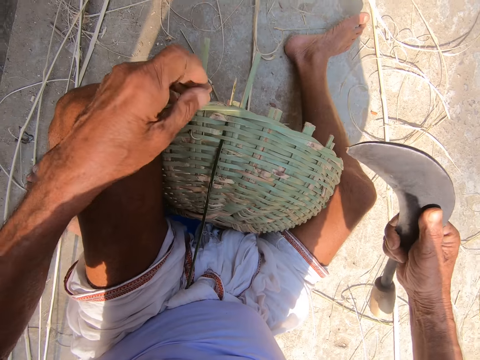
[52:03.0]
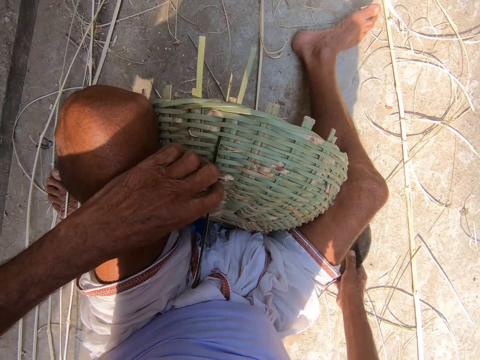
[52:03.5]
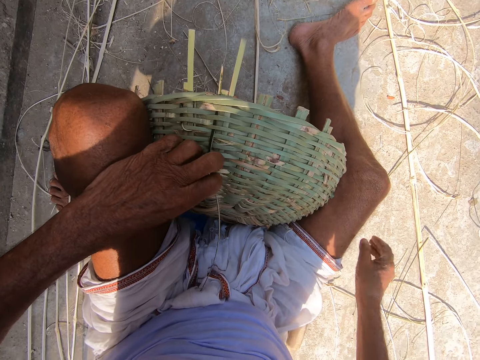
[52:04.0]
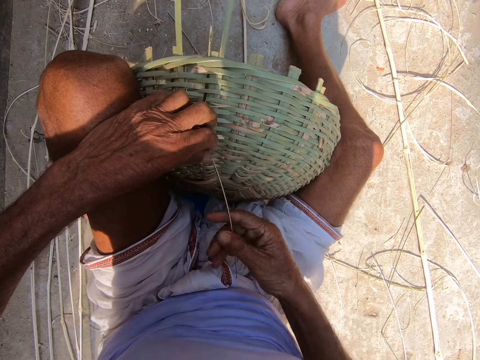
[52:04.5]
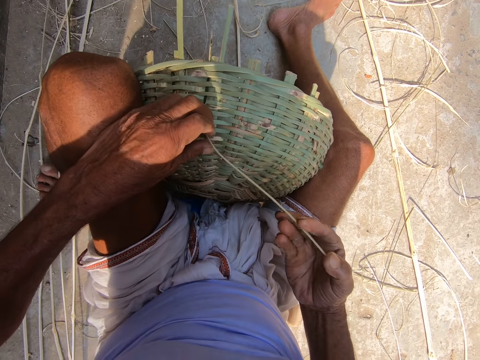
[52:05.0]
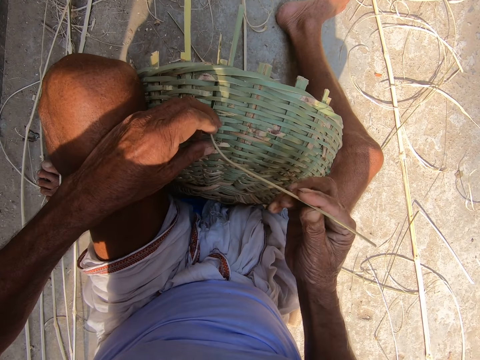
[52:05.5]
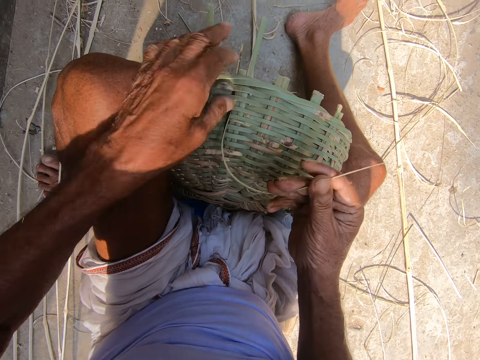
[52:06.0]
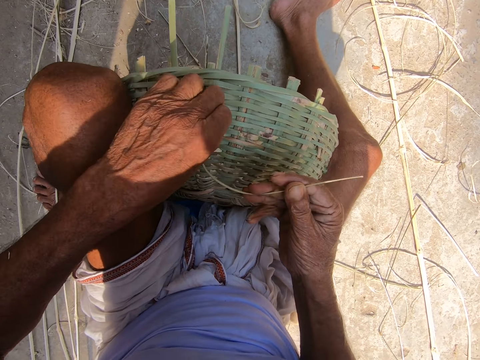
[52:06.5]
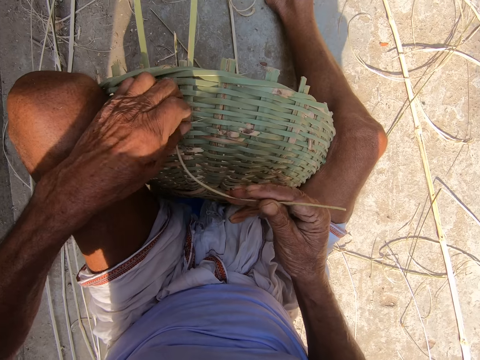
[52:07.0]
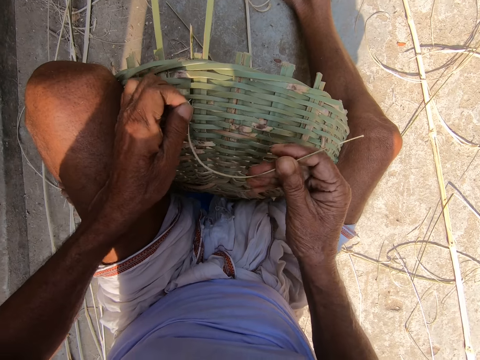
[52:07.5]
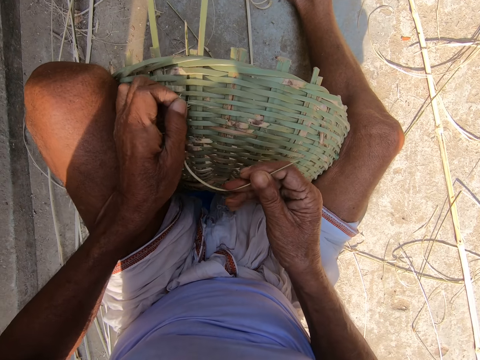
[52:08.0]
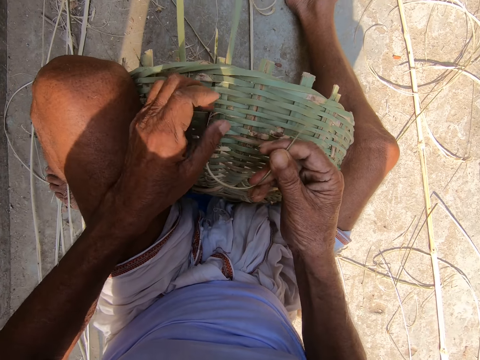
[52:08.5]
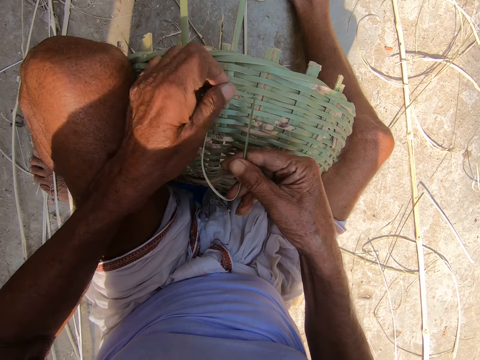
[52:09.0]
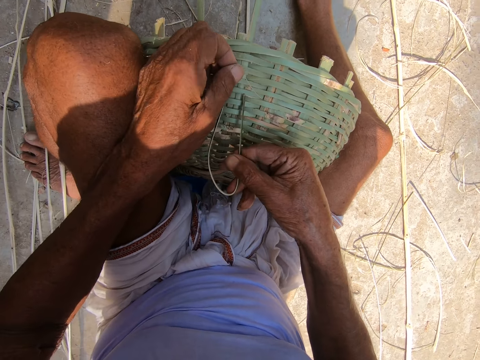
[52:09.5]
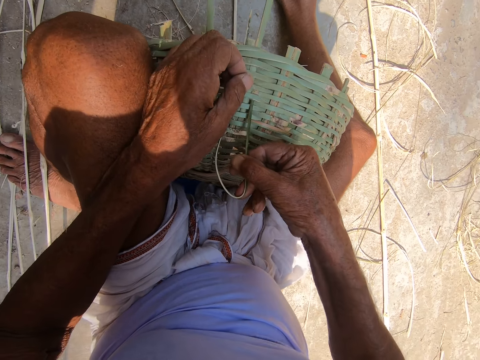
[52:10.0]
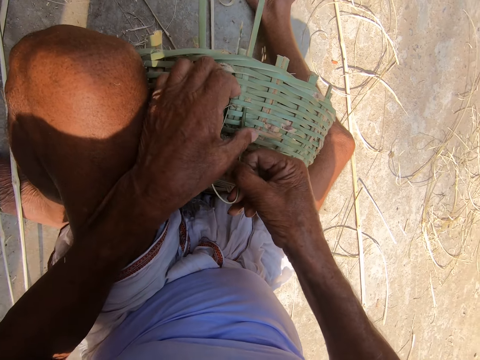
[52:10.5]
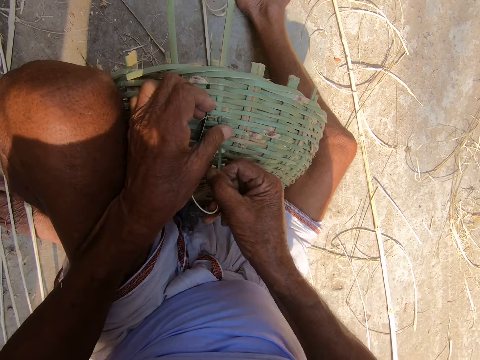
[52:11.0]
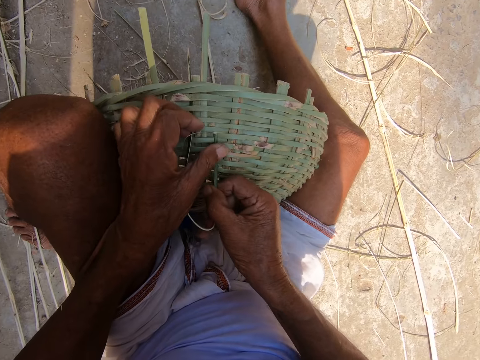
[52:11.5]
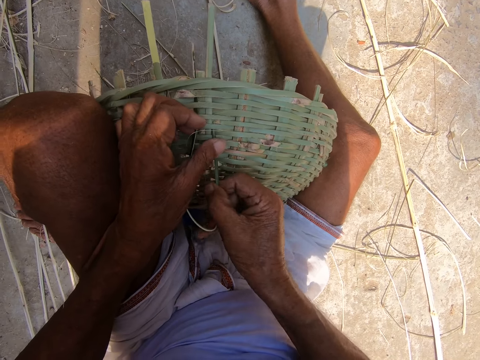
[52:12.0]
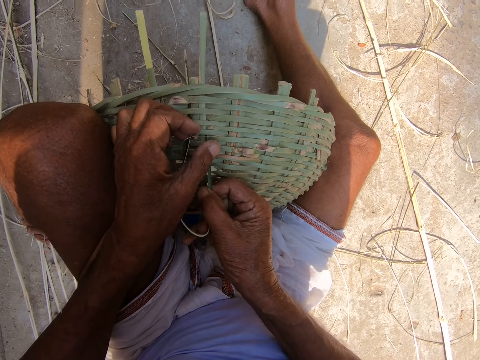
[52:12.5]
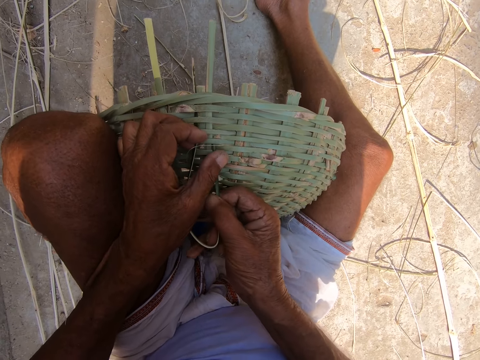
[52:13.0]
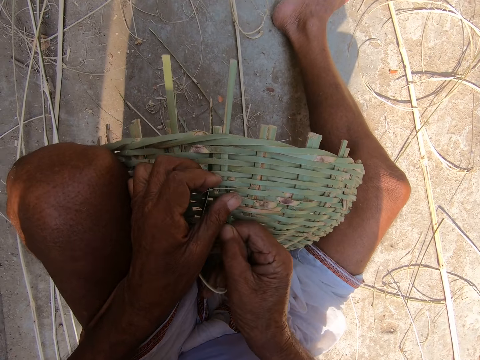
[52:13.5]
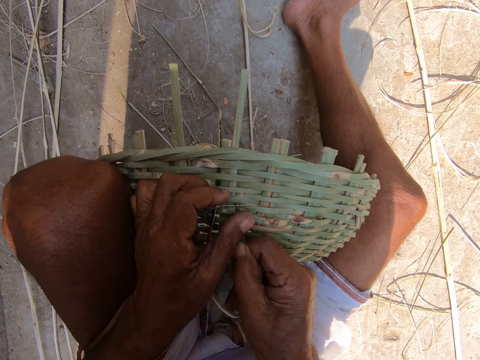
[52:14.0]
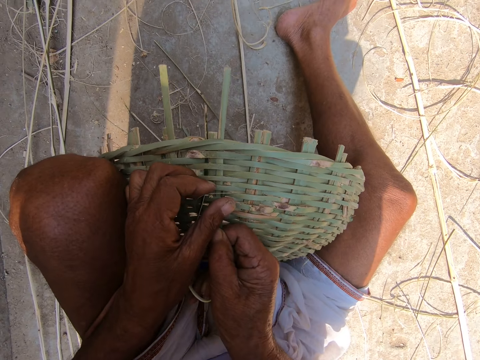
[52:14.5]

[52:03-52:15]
The camera wearer drops the sickle on the ground with his right hand. He weaves the basket with both hands.

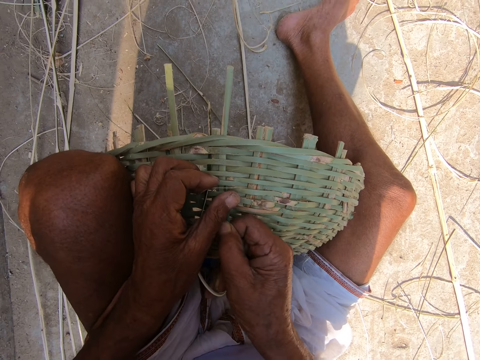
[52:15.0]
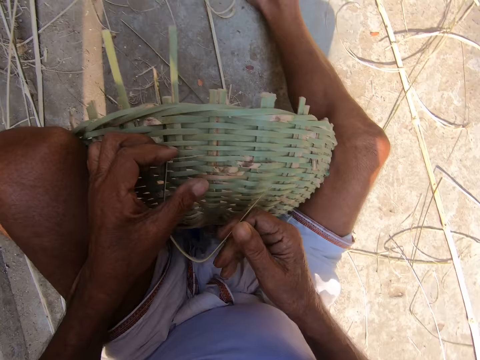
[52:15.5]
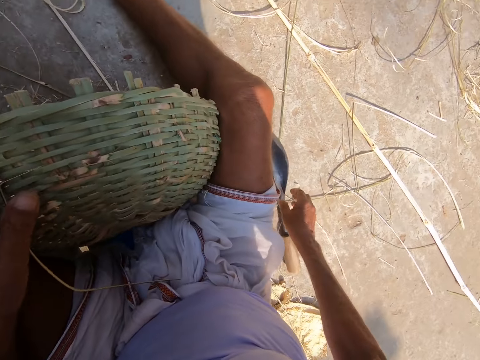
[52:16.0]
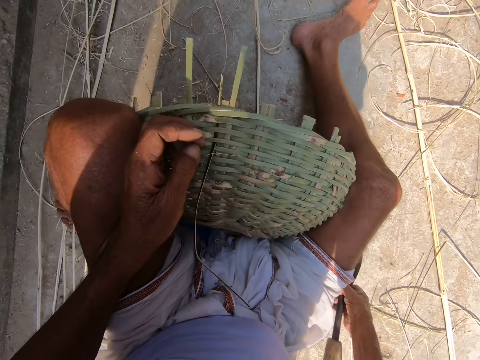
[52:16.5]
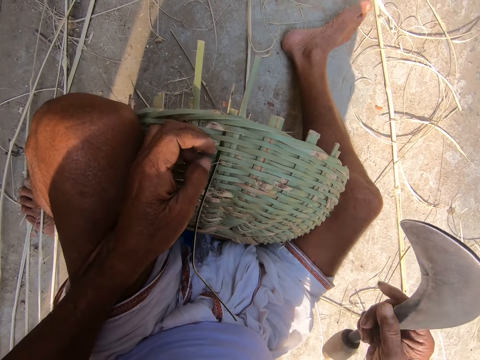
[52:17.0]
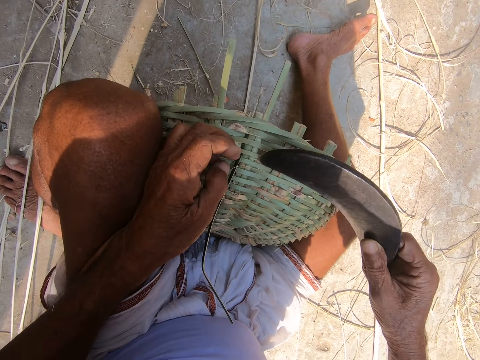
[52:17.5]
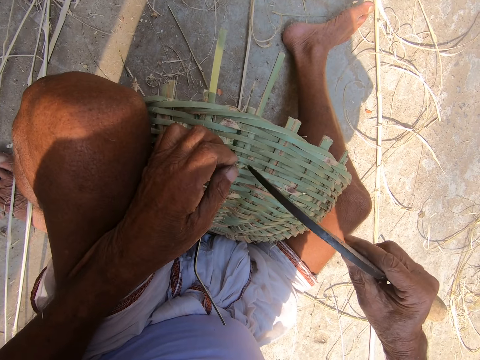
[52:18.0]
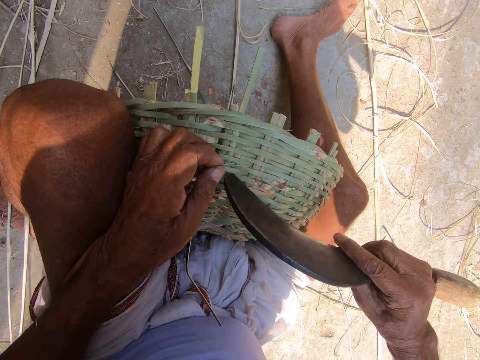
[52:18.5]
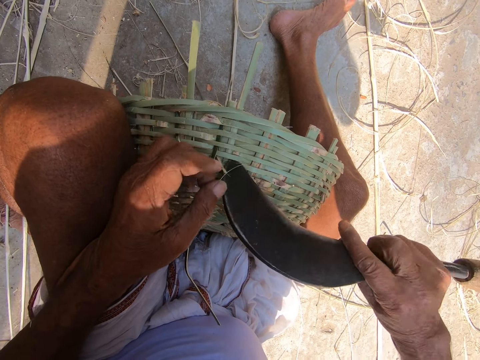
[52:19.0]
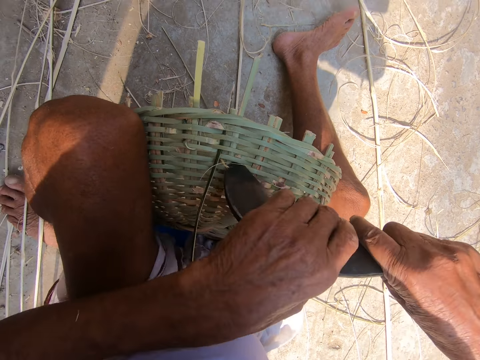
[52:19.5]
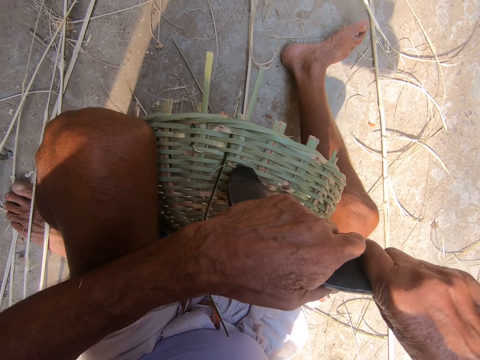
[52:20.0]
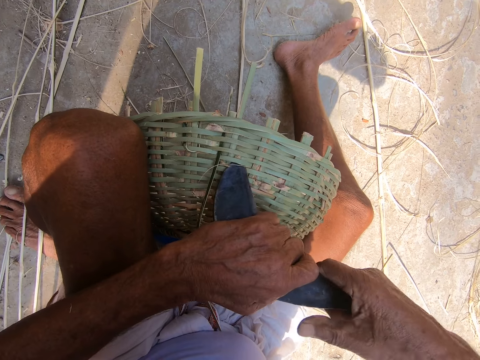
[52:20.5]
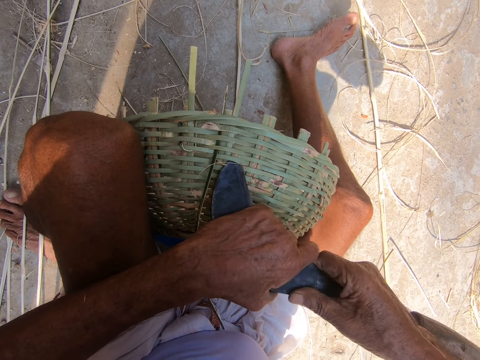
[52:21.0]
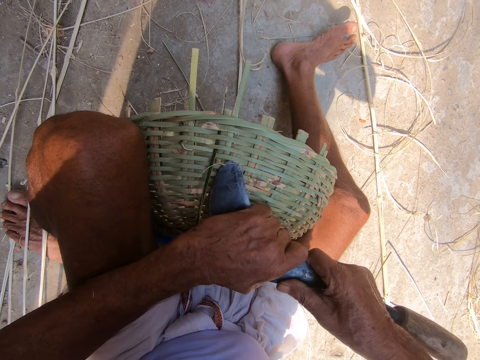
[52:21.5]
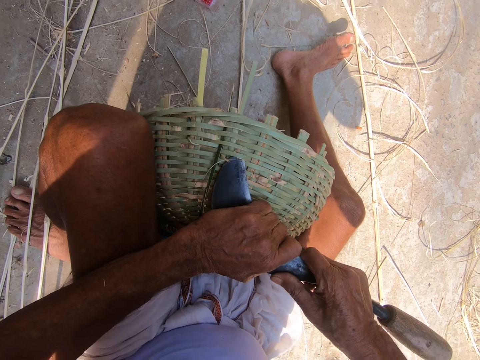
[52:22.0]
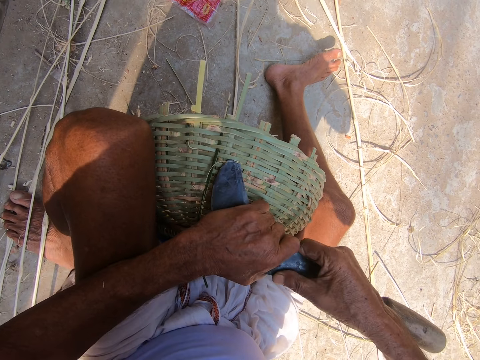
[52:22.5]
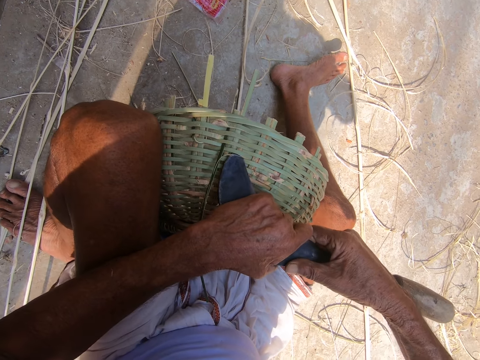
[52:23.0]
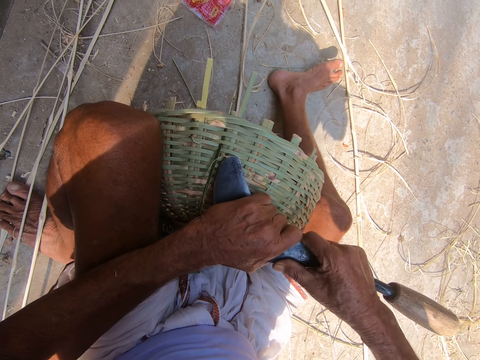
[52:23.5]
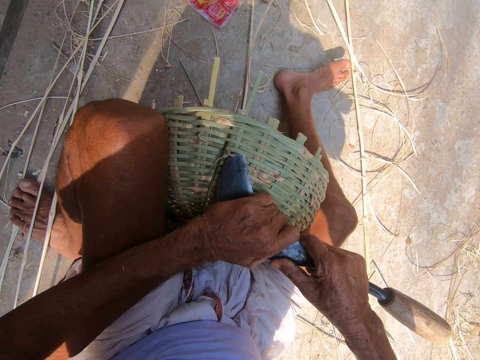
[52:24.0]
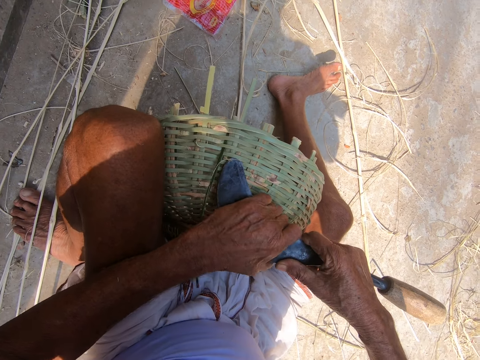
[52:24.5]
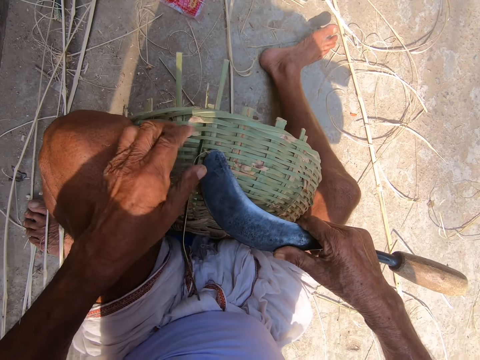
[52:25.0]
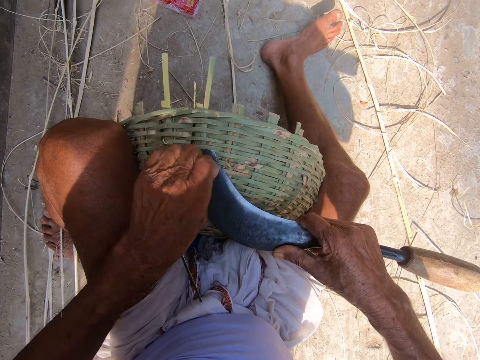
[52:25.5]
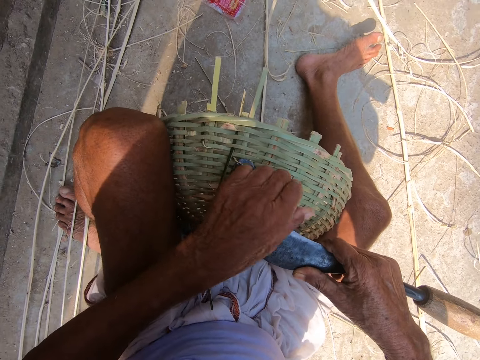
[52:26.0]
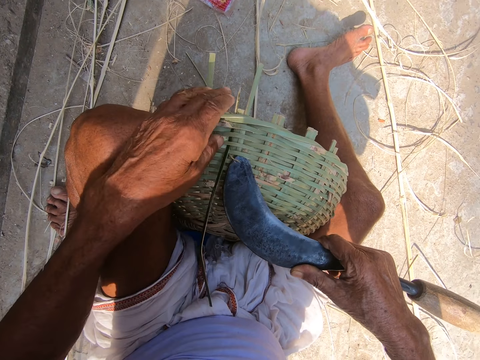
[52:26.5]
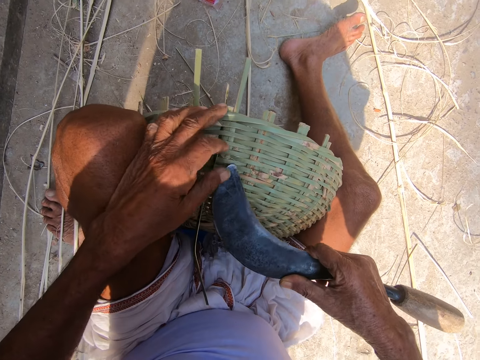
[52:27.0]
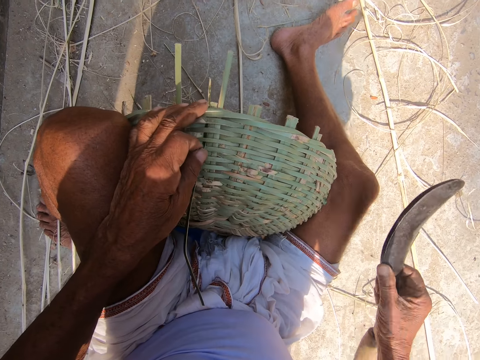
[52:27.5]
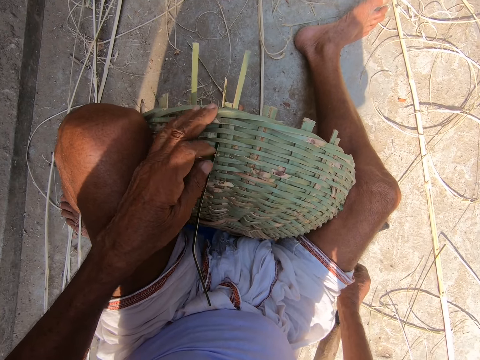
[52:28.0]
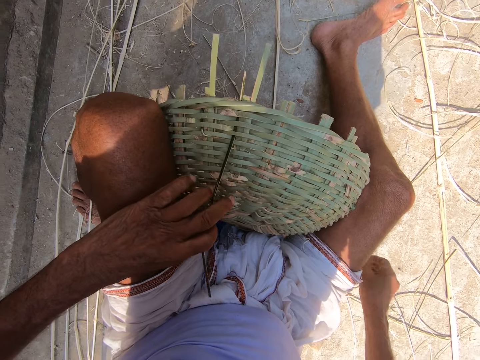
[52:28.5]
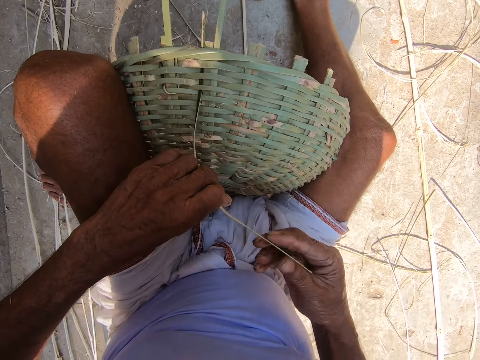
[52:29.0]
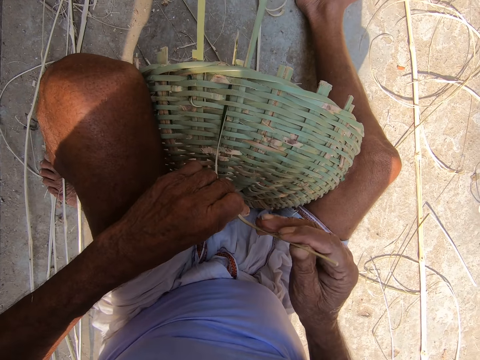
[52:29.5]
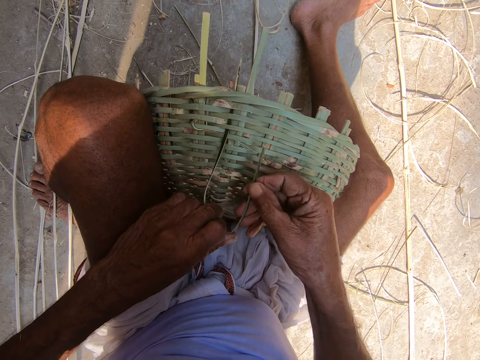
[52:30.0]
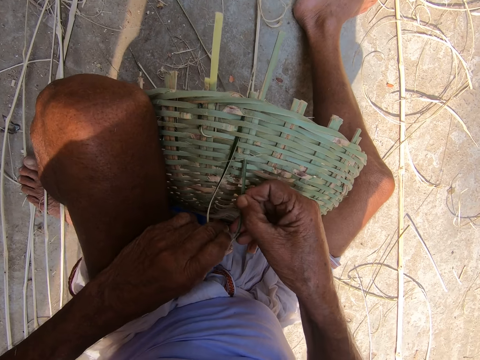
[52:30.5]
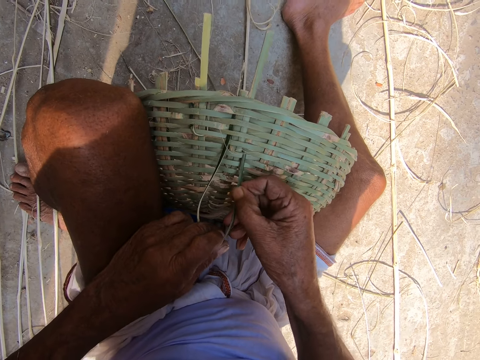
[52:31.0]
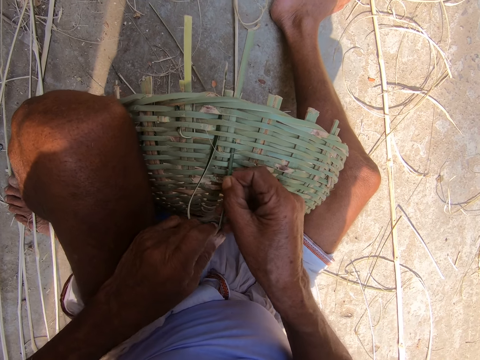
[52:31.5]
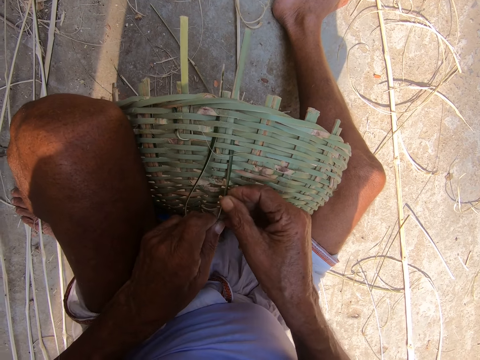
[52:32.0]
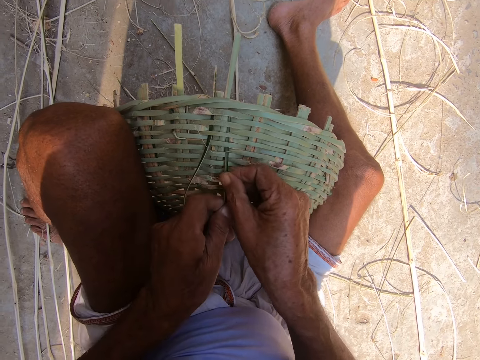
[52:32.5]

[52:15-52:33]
The camera wearer picks up the sickle from the ground with his right hand. He adjusts the bamboo strip on the basket with the sickle in both hands. He drops the sickle on the ground with his right hand. He weaves the basket with both hands.
